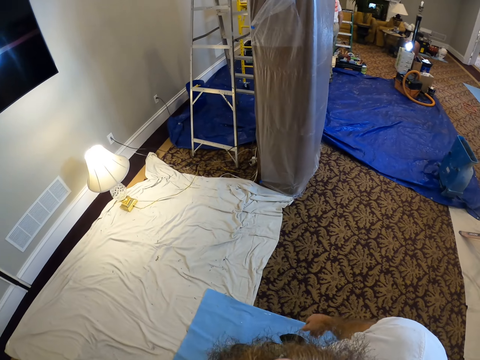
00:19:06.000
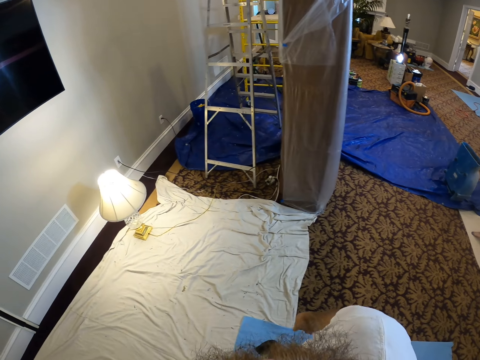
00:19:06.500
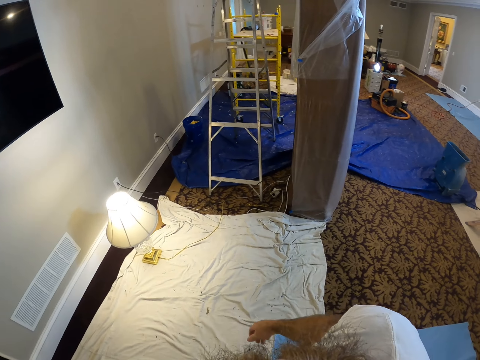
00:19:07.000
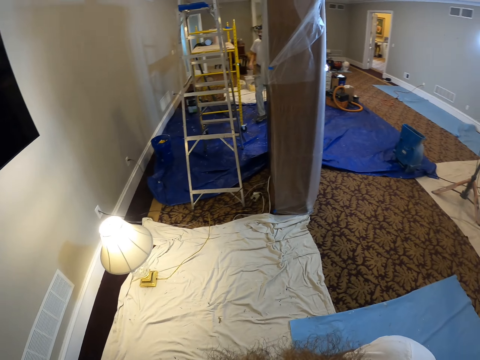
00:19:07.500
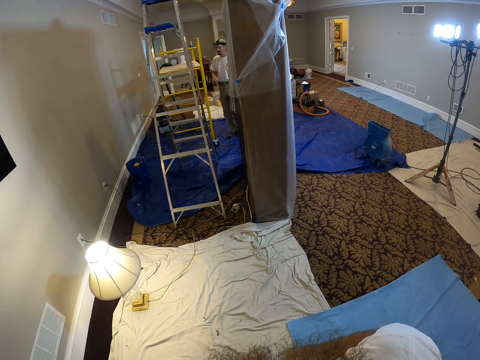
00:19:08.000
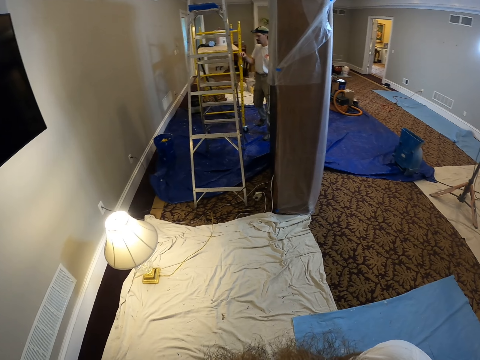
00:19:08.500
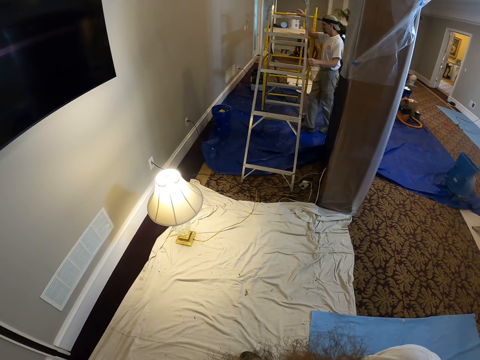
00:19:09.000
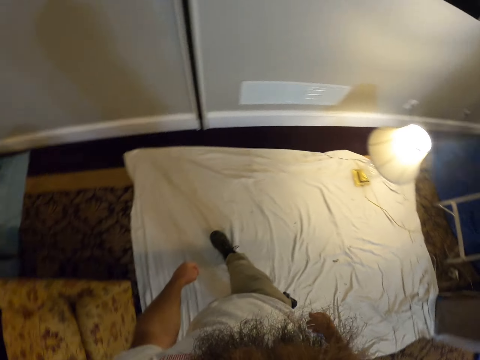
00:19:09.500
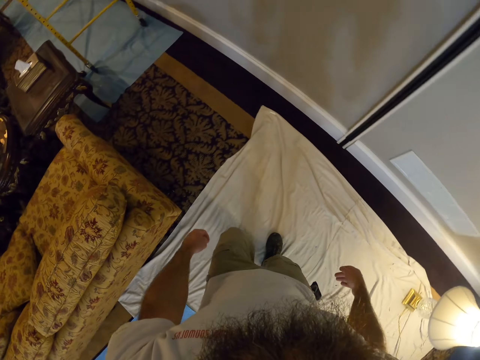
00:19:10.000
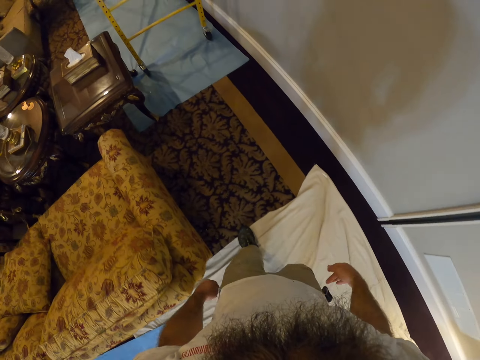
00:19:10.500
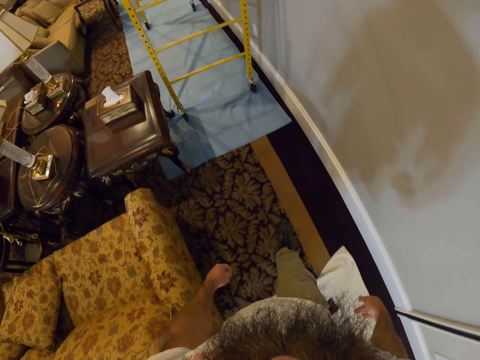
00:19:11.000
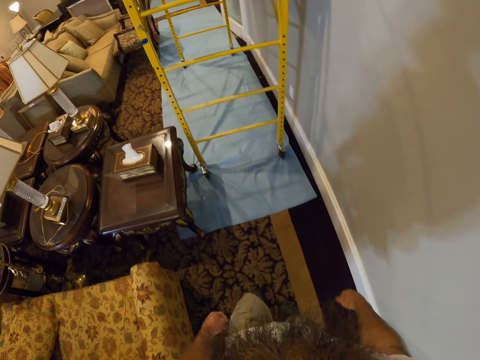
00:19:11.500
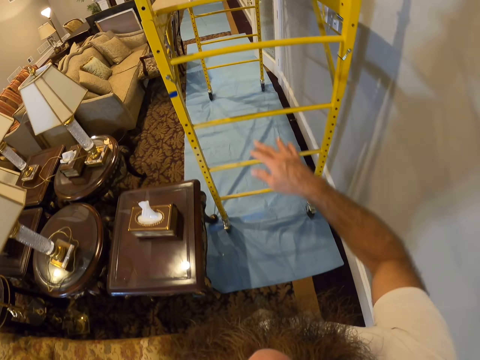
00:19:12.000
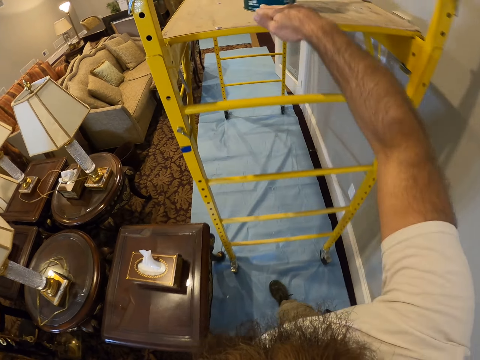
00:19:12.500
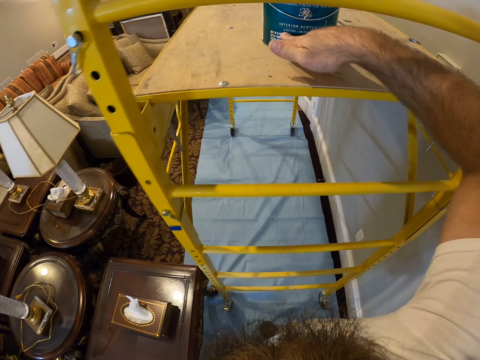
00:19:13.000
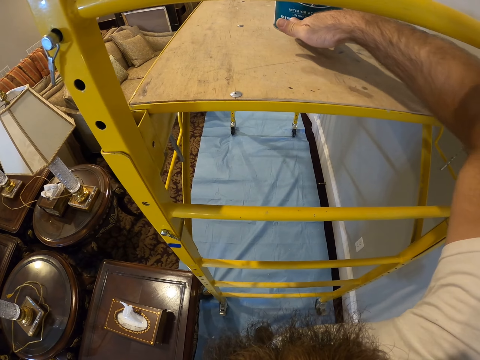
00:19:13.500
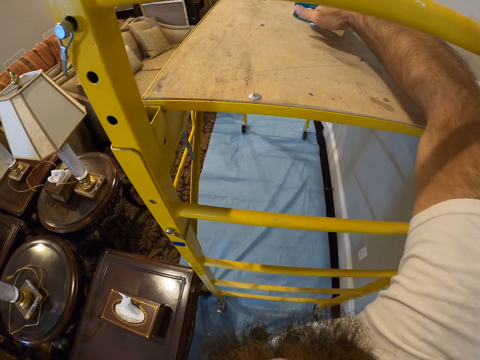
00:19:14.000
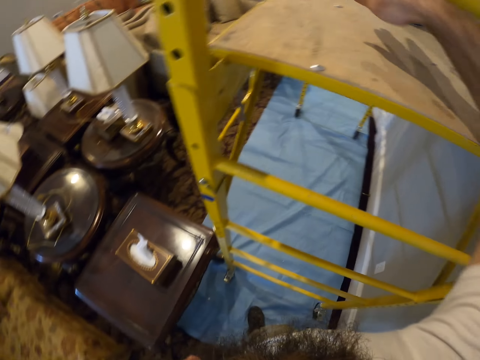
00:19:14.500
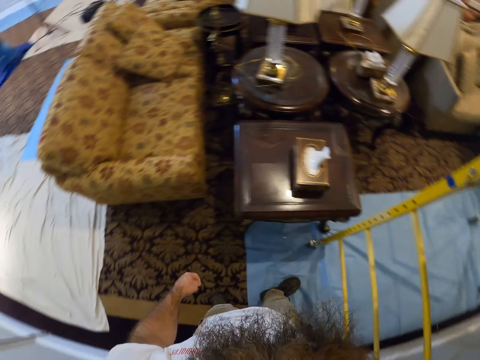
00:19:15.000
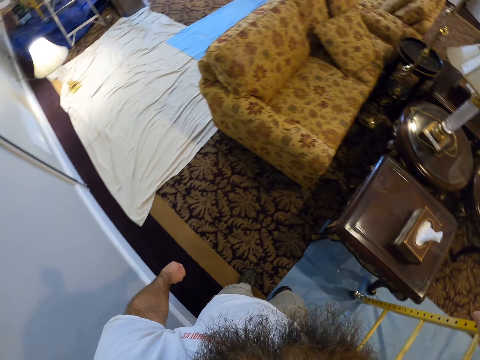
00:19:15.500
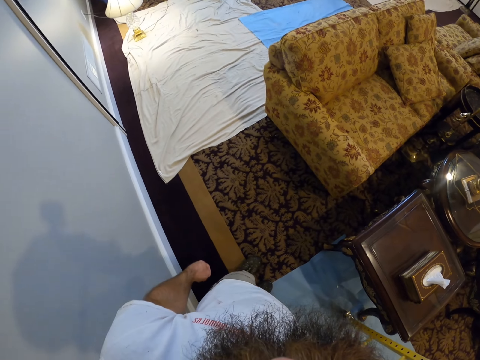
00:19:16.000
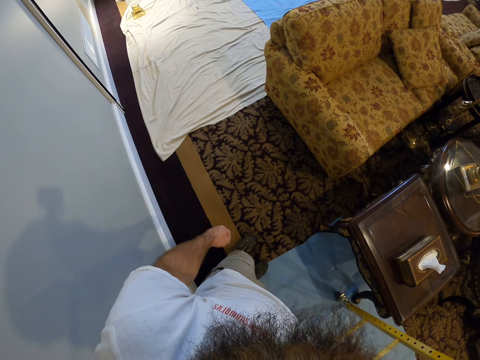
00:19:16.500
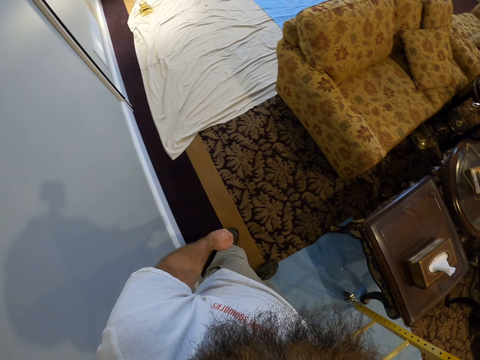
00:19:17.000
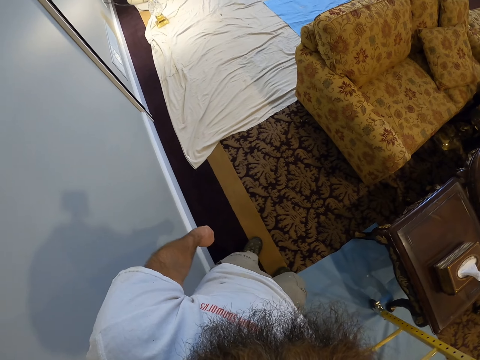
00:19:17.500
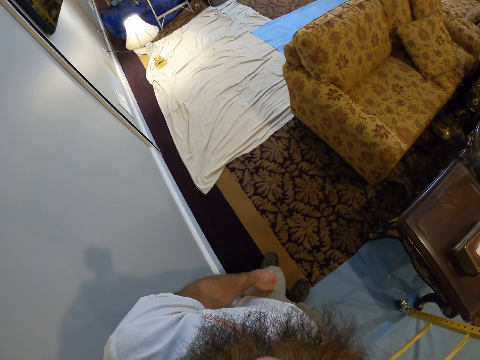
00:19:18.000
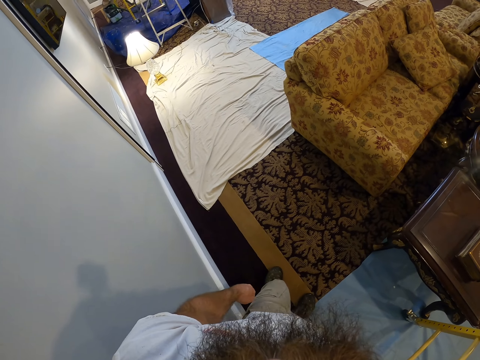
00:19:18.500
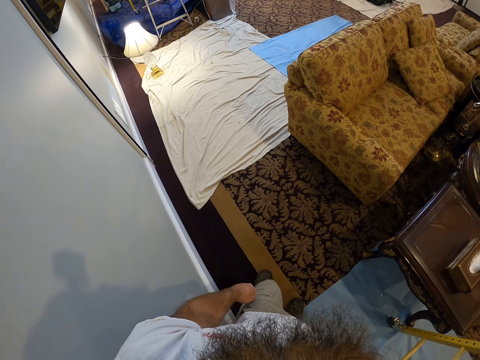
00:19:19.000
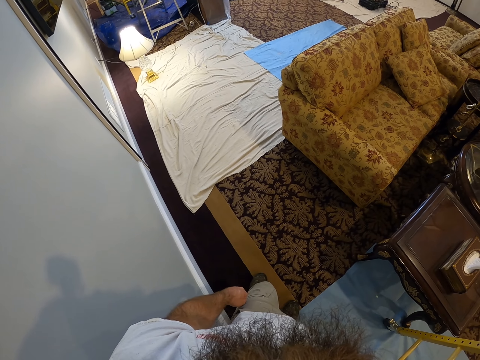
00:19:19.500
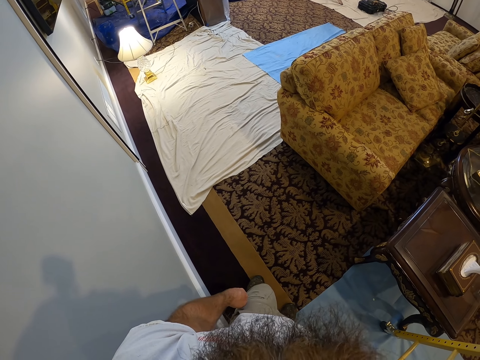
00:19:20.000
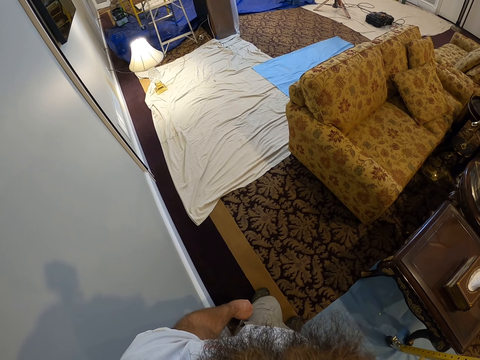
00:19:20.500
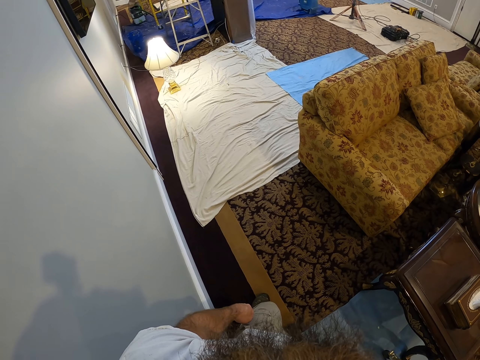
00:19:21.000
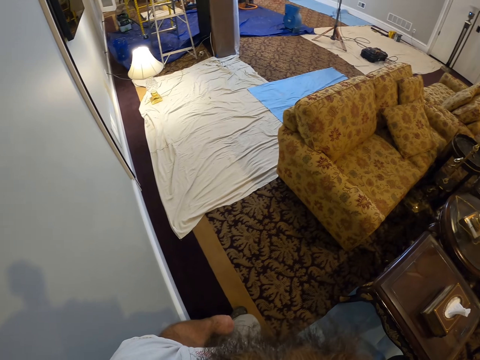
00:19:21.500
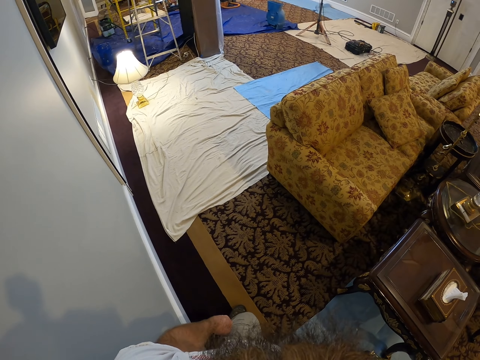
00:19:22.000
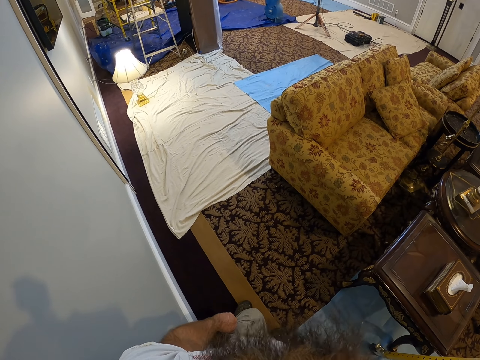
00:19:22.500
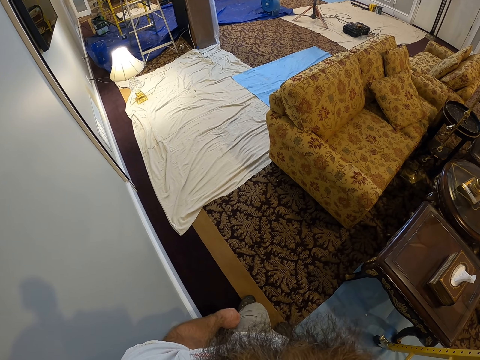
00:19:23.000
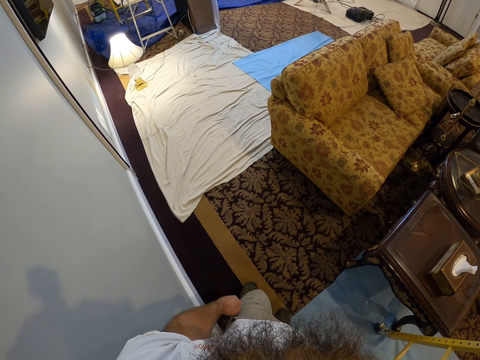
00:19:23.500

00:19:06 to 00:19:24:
The camera wearer moves the paint bucket with his right hand on the scaffolding ladder. He stares in the room.

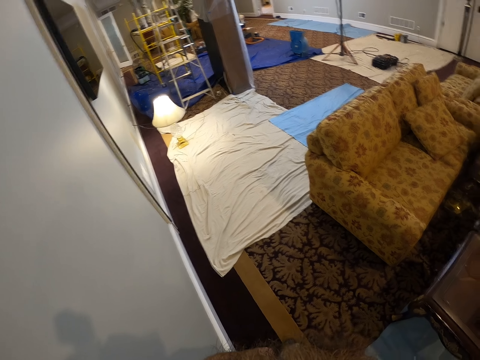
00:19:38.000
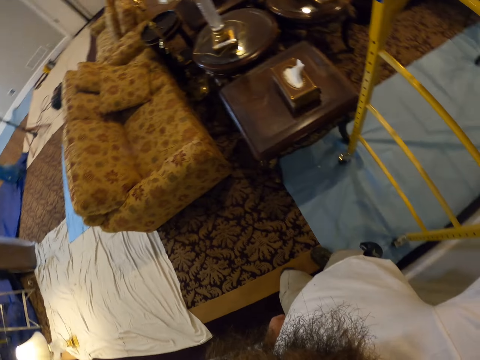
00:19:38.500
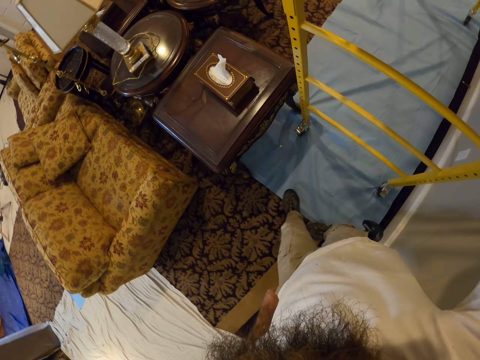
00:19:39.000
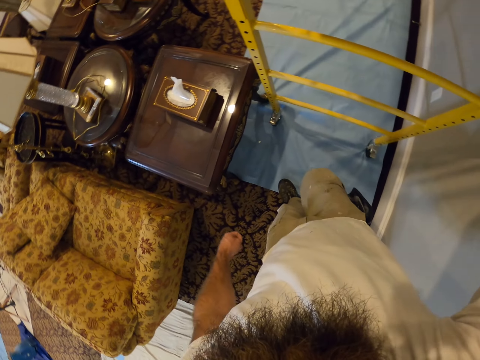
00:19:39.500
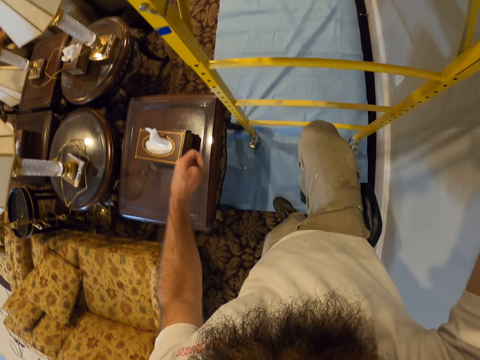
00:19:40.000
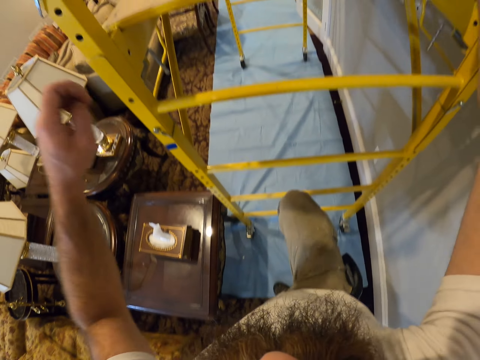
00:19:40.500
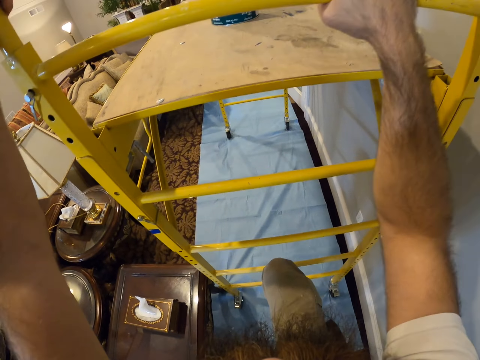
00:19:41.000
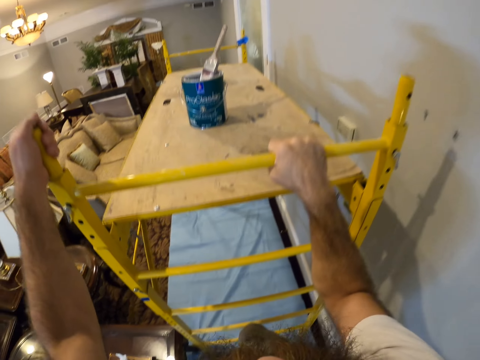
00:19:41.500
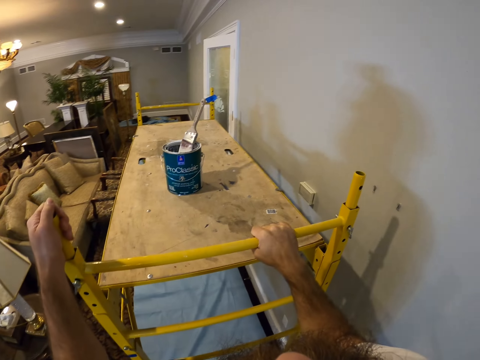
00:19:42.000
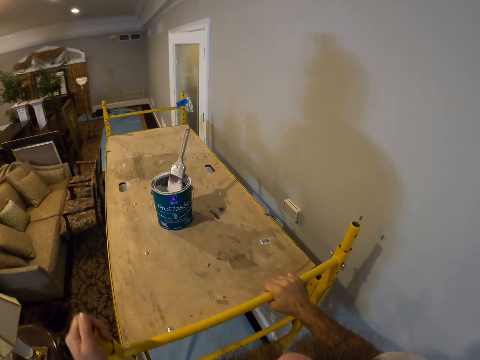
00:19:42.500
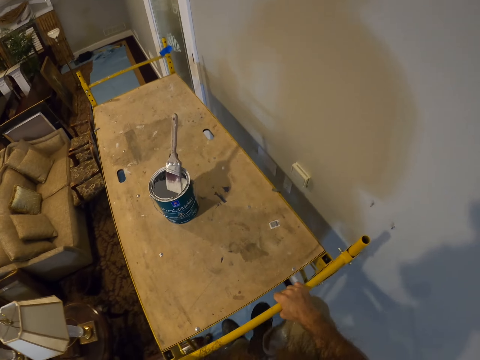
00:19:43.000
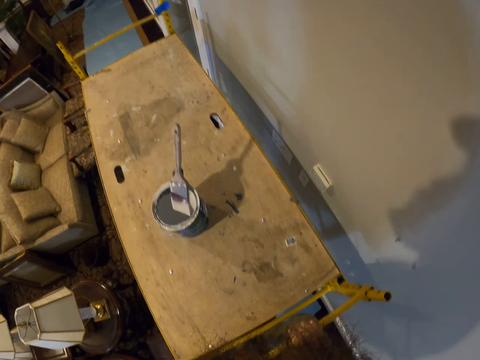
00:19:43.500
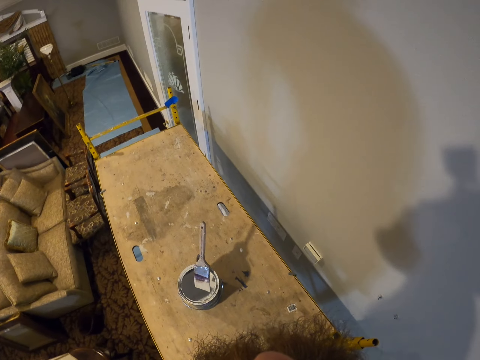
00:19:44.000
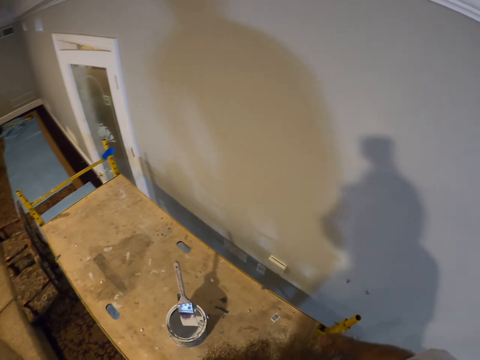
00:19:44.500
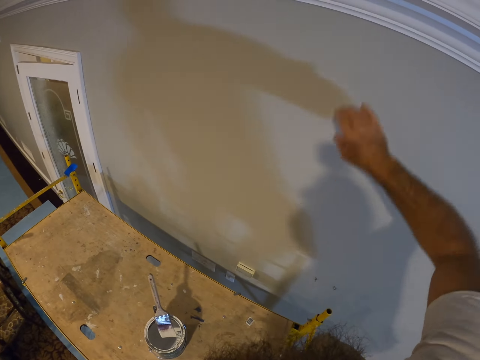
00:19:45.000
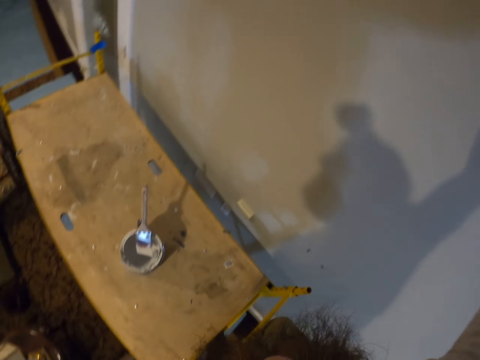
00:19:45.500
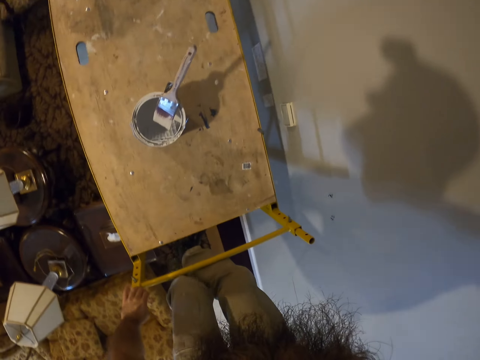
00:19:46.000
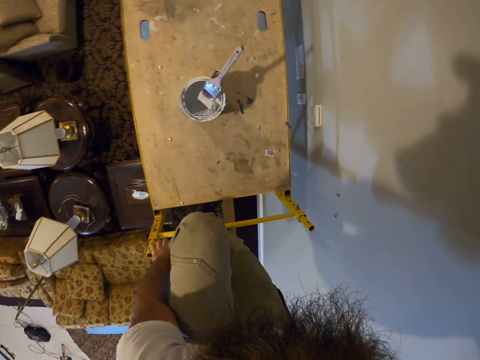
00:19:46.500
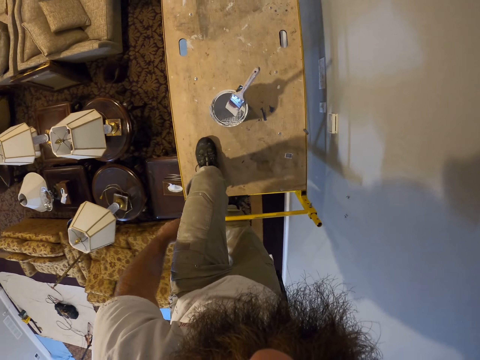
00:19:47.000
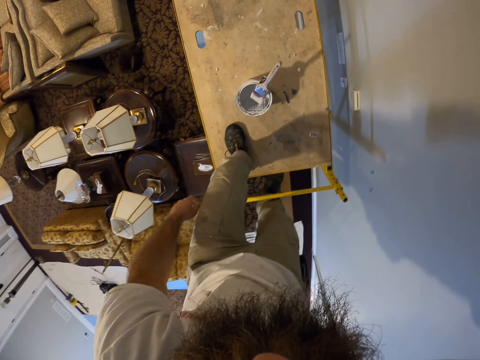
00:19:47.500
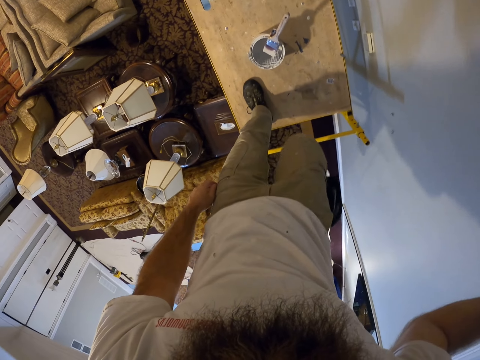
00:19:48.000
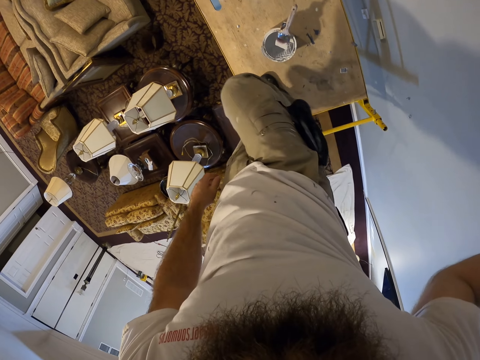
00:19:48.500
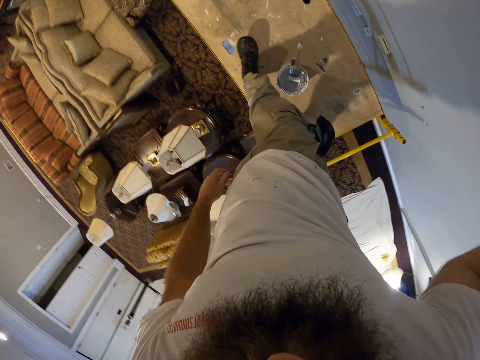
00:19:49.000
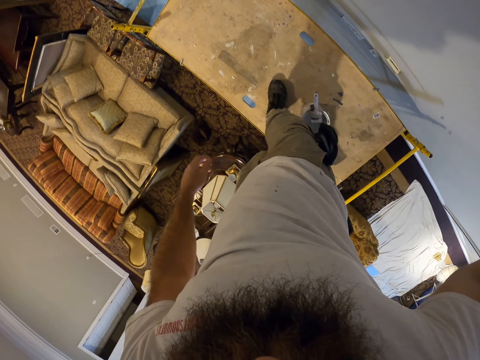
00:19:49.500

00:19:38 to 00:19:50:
The camera wearer walks in the room. He climbs the scaffolding ladder. He touches a part of the wall with his right hand. He climbs on the ladder.
